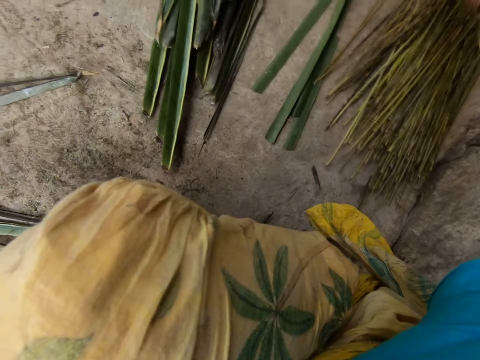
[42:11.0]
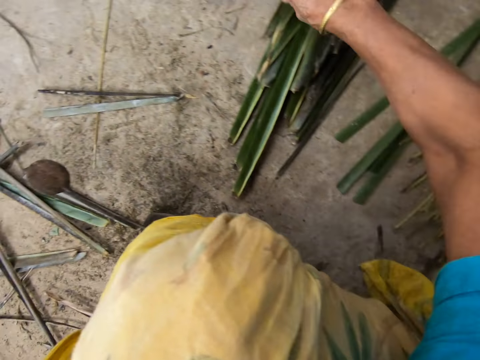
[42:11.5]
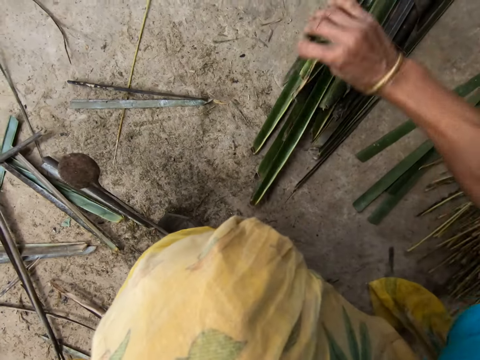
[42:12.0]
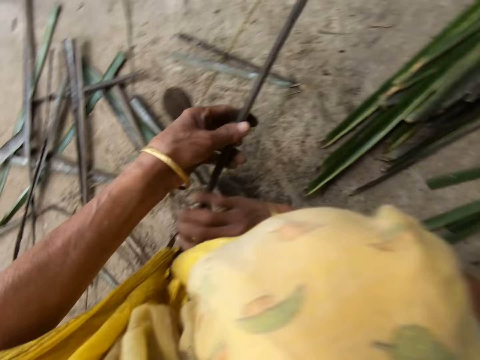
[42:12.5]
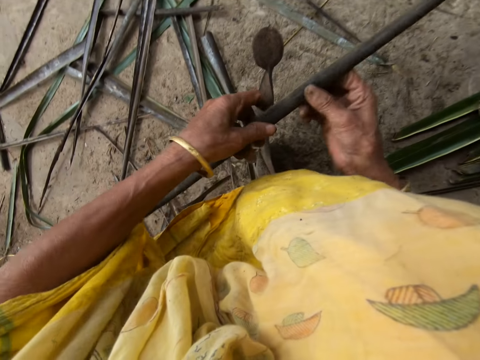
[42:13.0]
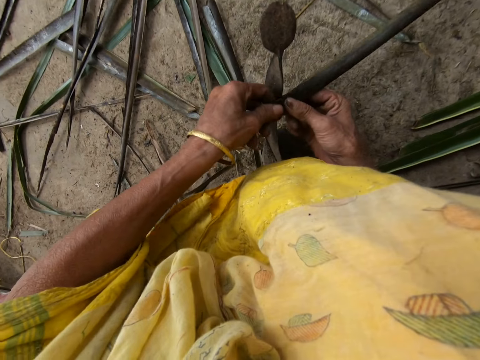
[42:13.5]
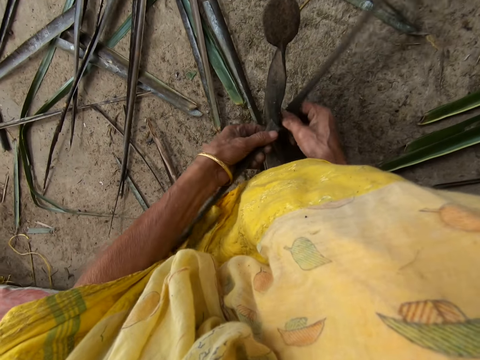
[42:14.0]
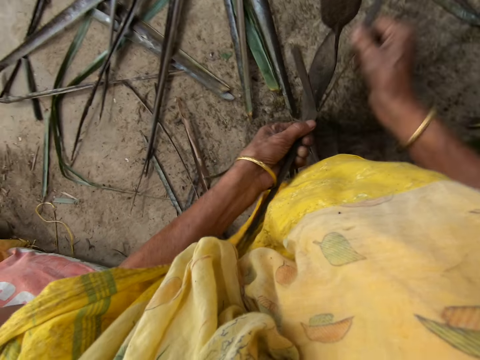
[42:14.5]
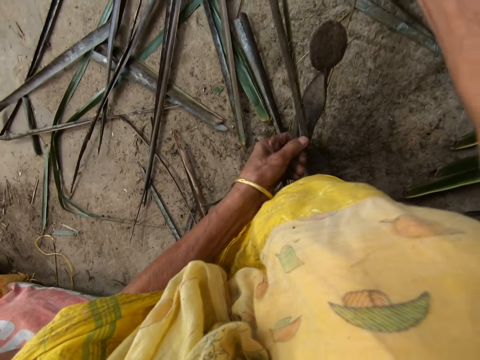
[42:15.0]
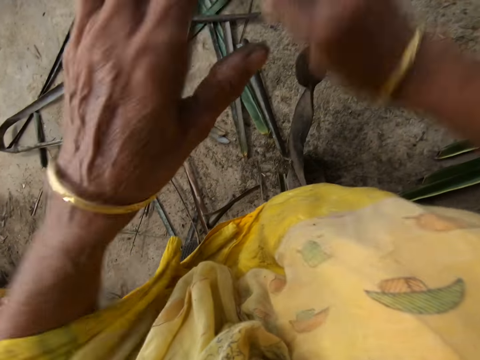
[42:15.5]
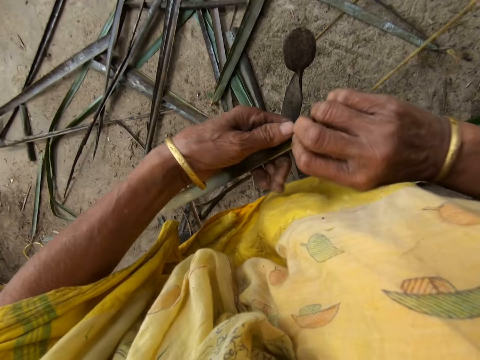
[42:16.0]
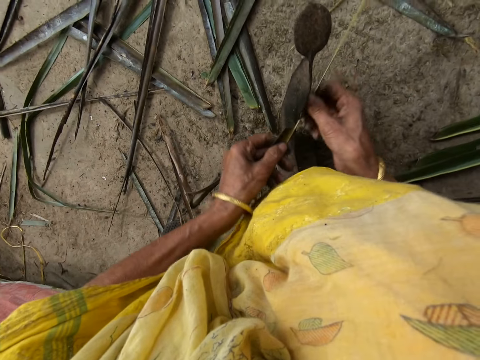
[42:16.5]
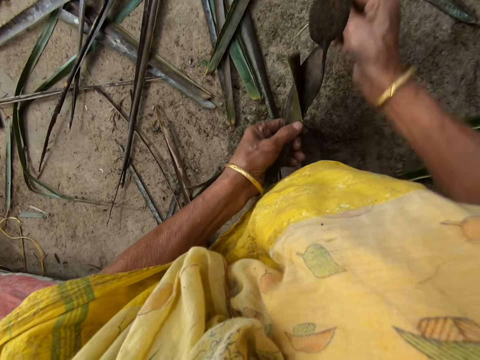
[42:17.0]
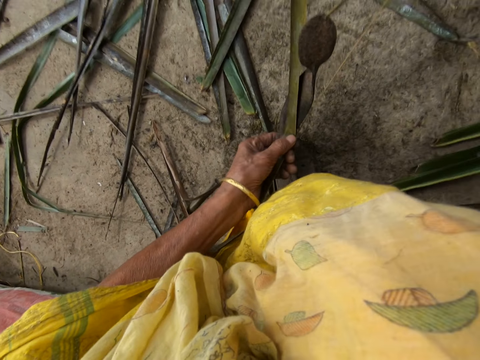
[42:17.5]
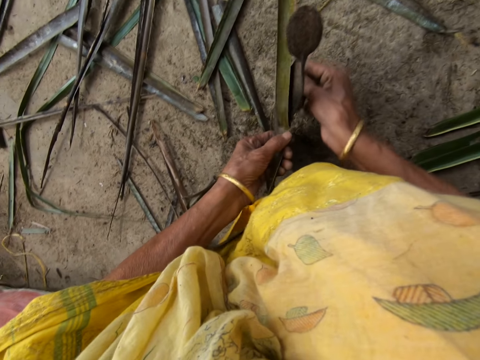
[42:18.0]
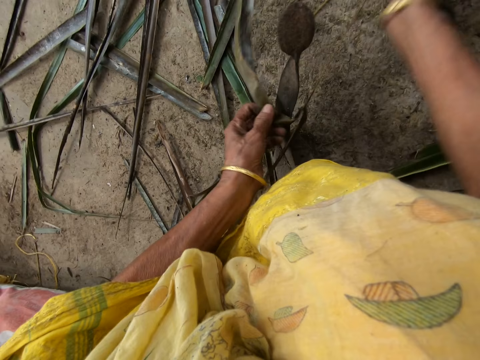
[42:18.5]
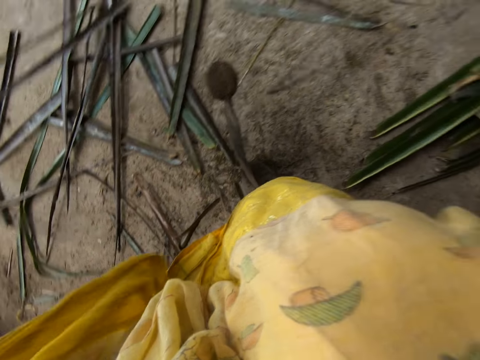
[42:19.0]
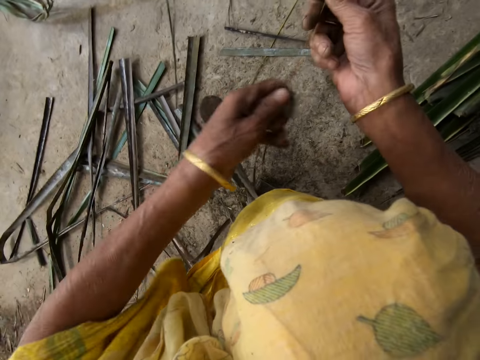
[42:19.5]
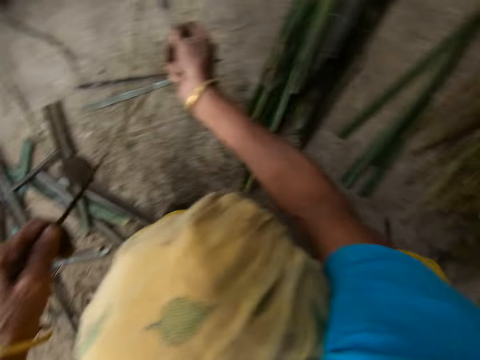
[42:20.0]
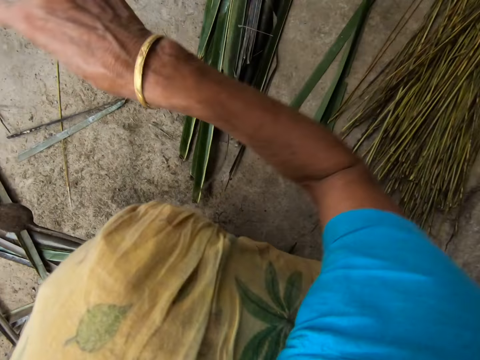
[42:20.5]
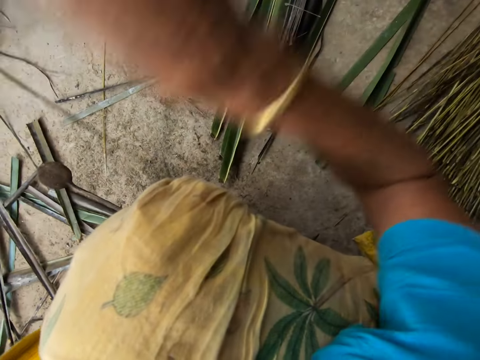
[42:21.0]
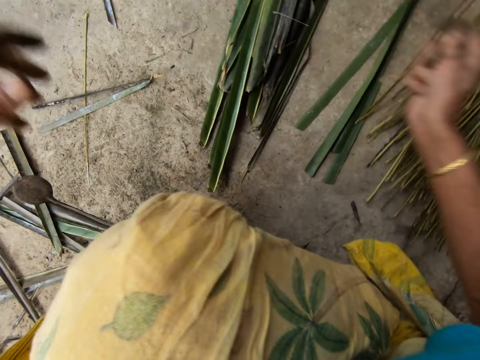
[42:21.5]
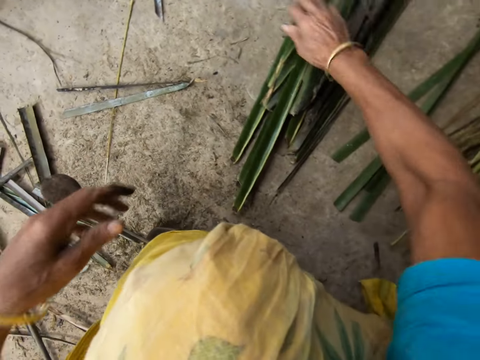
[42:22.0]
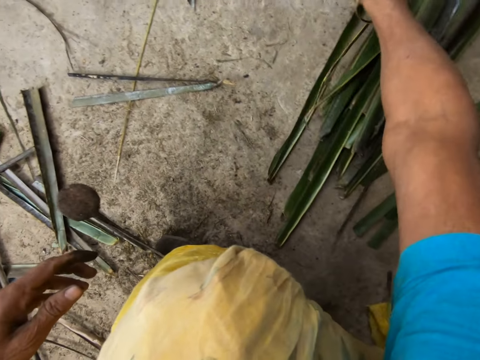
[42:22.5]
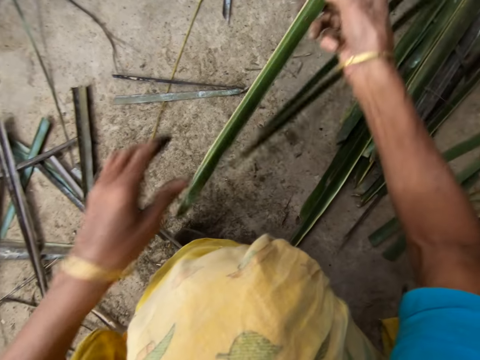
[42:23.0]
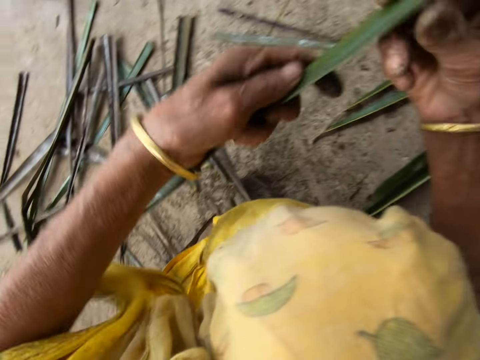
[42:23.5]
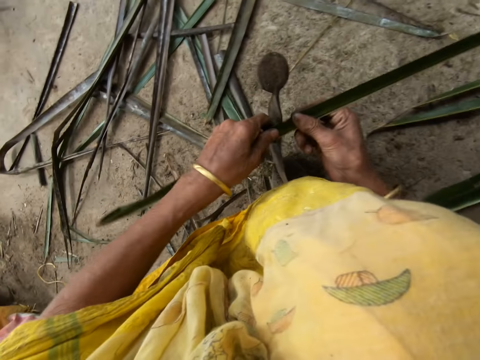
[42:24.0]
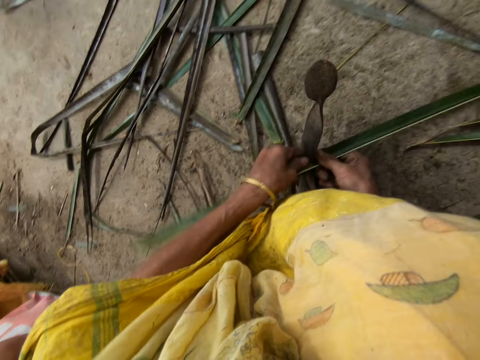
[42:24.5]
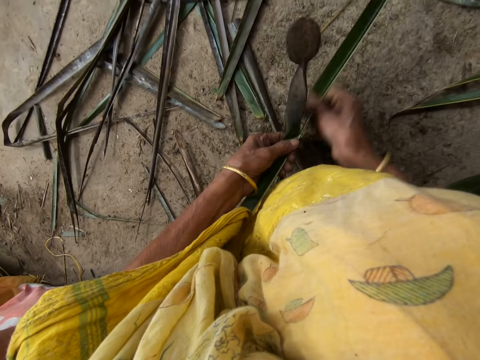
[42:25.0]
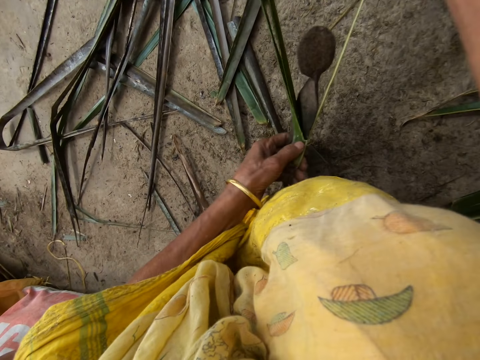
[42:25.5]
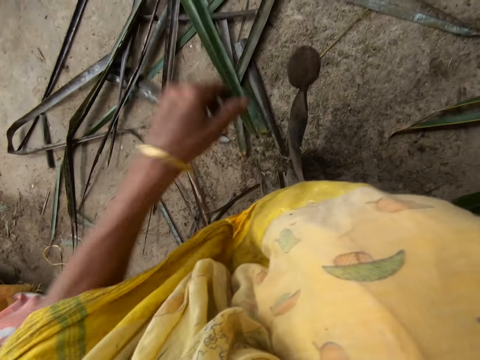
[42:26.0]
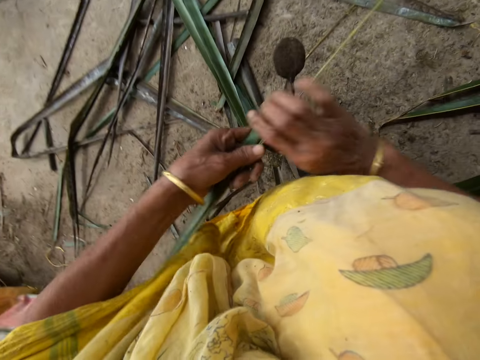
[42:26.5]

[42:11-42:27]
The camera wearer picks up a leaflet from the floor with her right hand. She reaps the coconut leaf off the midrib or stick on the vegetable cutter on the floor. She pulls the midrib on the coconut leaf. She reaps the coconut leaf off the midrib on the vegetable cutter. She pulls the midrib on the coconut leaf. She drops the stick on the floor with her right hand. She picks up a leaflet from the floor with her right hand. She reaps the coconut leaf off the midrib on the vegetable cutter on the floor. She pulls the midrib on the coconut leaf.

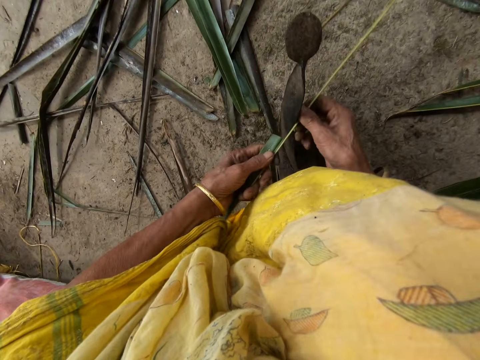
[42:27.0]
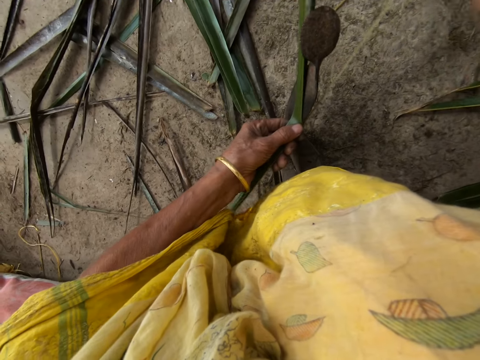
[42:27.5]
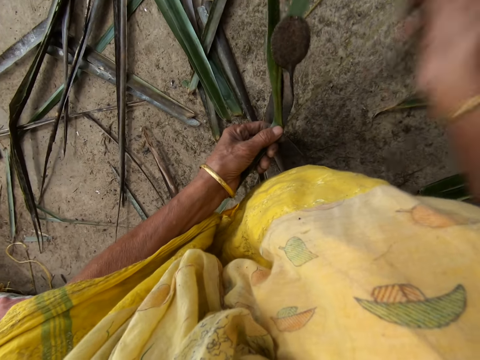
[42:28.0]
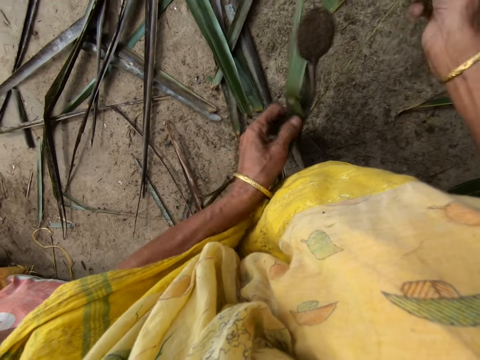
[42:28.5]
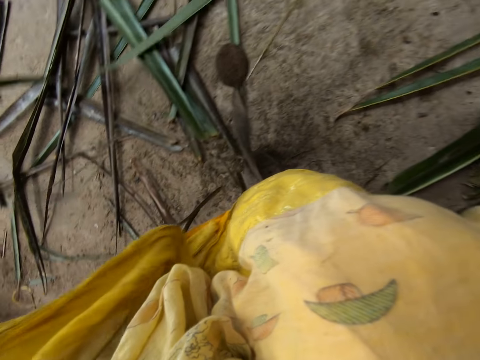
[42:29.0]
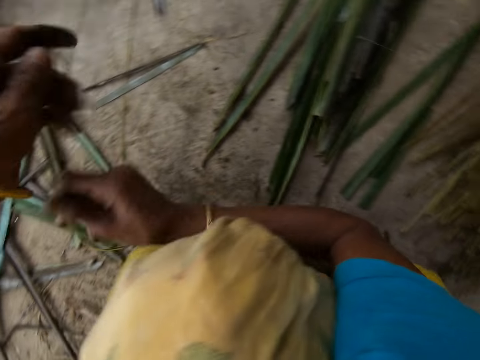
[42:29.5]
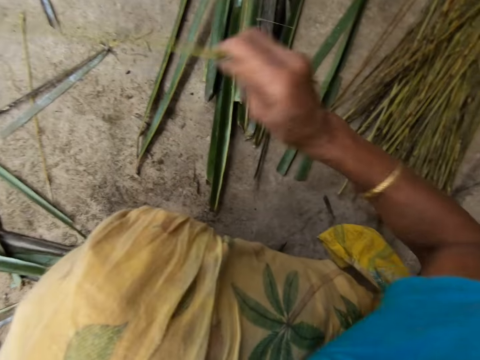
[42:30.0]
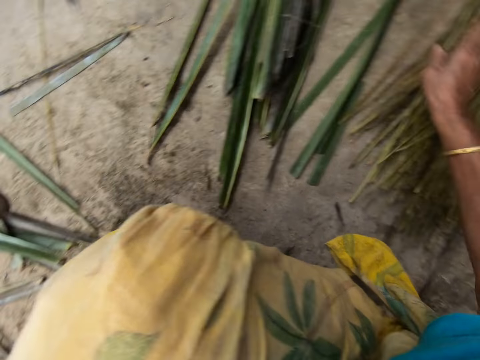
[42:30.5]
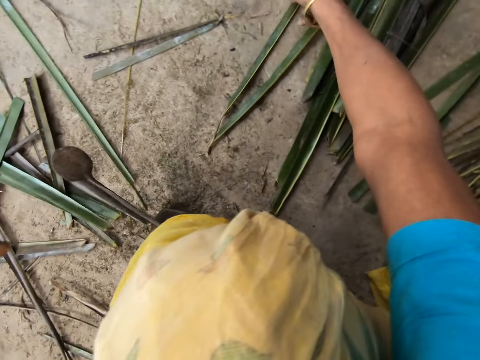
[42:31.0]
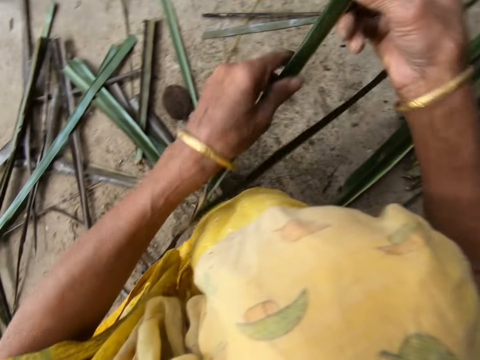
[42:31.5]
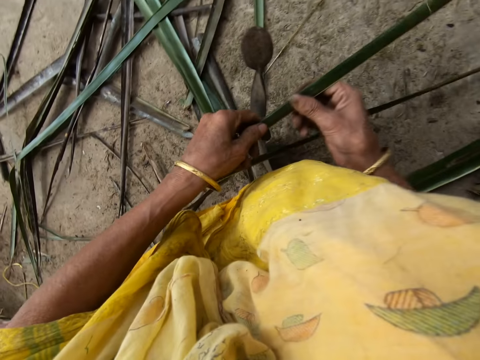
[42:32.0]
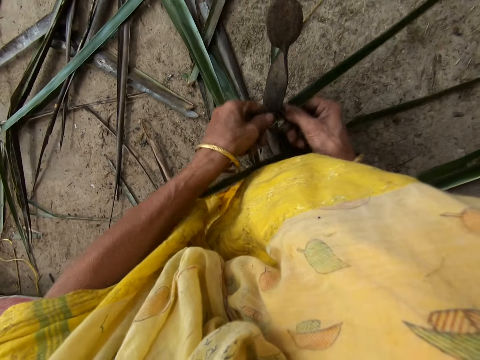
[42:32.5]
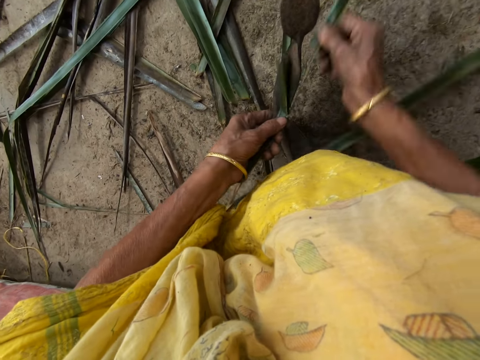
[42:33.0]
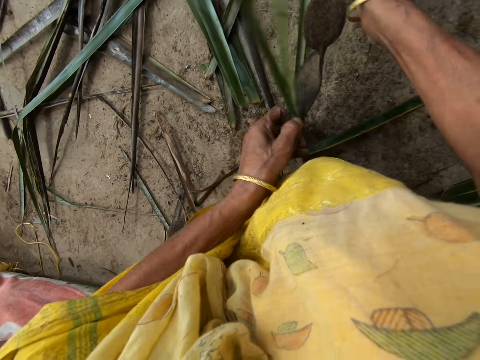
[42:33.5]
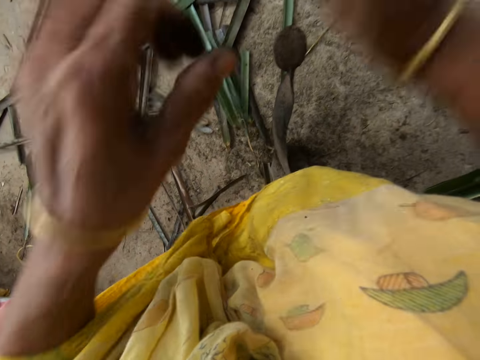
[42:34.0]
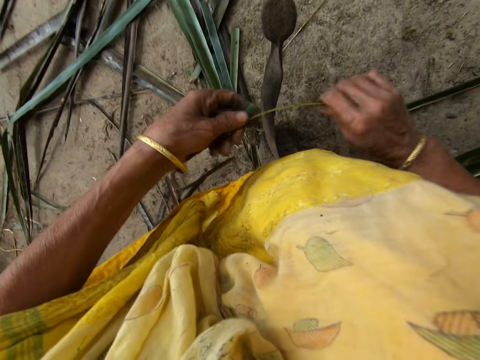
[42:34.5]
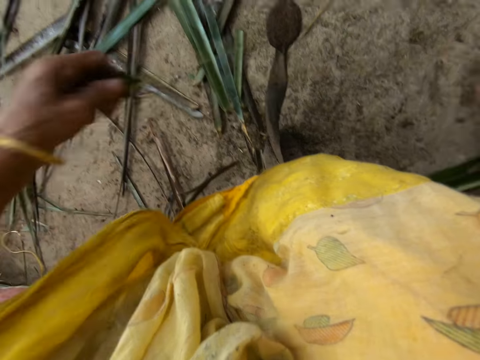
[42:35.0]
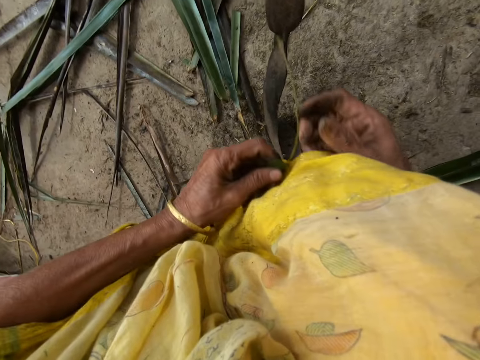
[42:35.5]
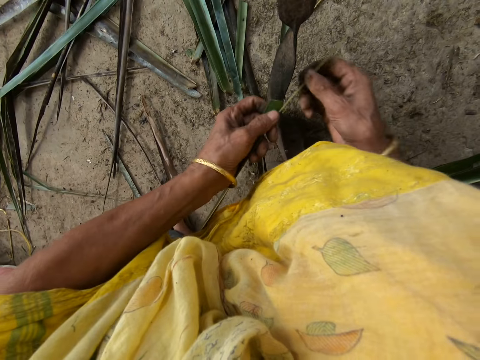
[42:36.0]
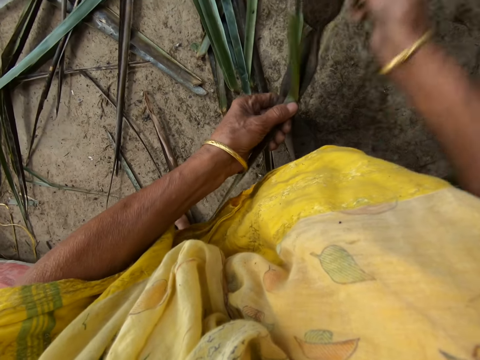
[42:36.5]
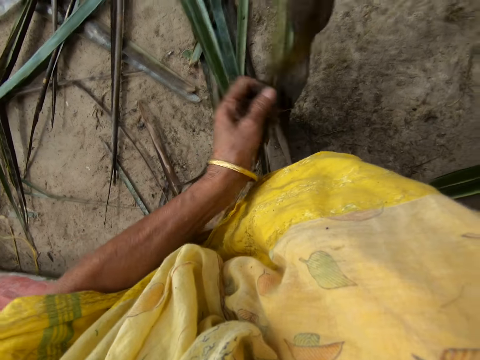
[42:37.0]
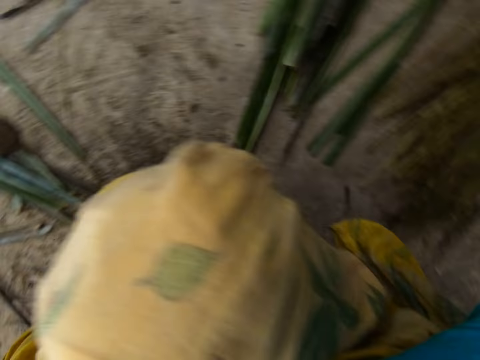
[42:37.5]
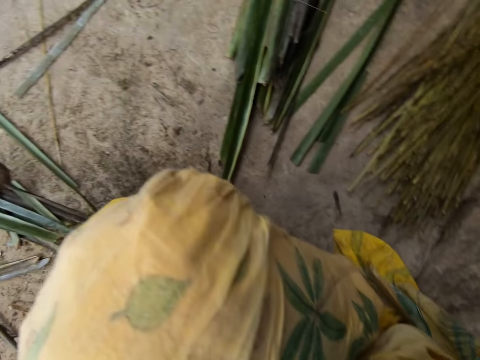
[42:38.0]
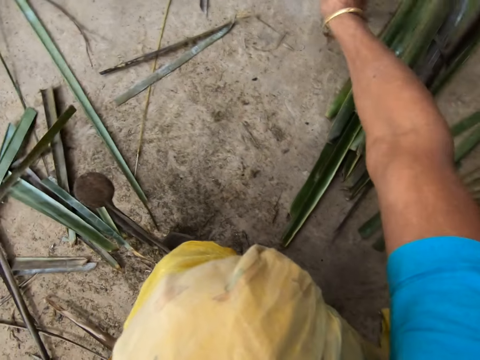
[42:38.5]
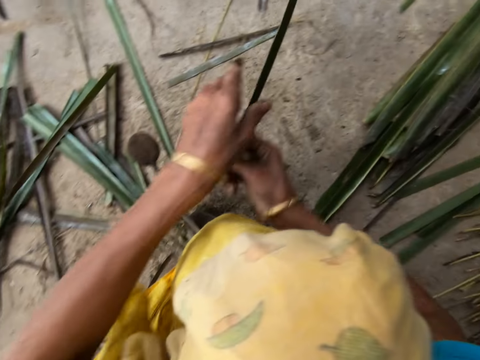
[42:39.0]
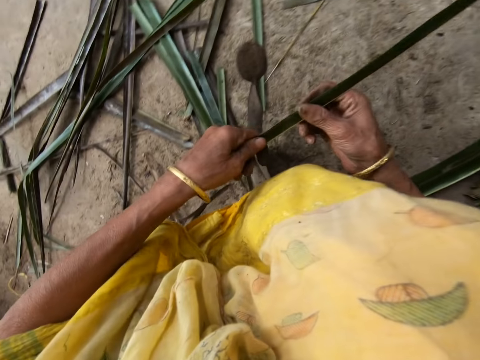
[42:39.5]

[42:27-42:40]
The camera wearer reaps a coconut leaf off the midrib on the vegetable cutter. She pulls the midrib on the coconut leaf. She drops the stick or midrib on the floor with her right hand. She picks up a leaflet from the floor with her right hand. She reaps the coconut leaf off the midrib on the vegetable cutter and pulls the midrib on the coconut leaf. She reaps the coconut leaf off the midrib on the vegetable cutter and pulls the midrib on the coconut leaf. She drops the stick on the floor with her right hand. She takes the coconut leaf on the floor.
